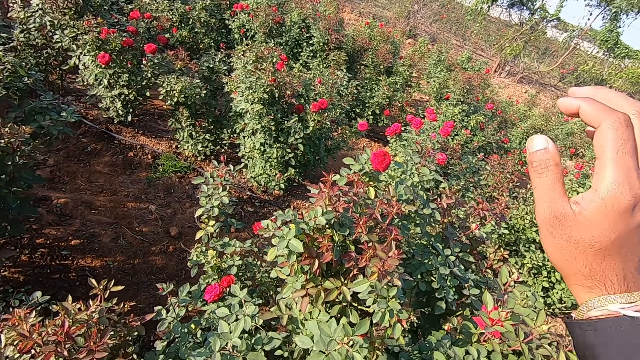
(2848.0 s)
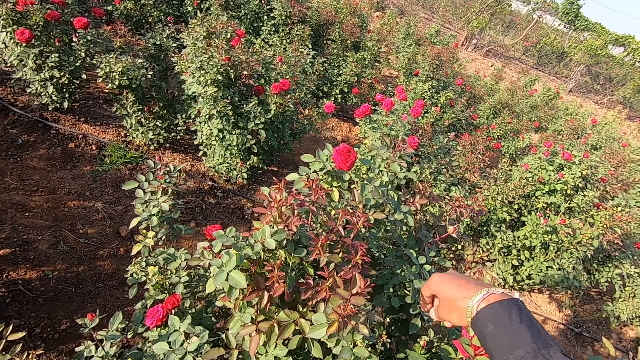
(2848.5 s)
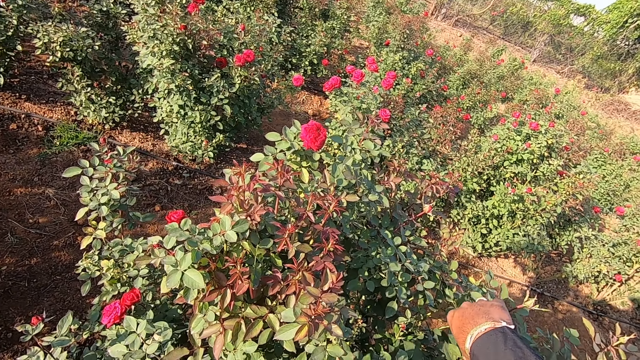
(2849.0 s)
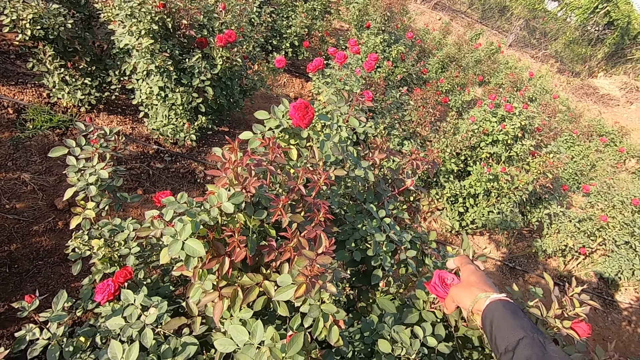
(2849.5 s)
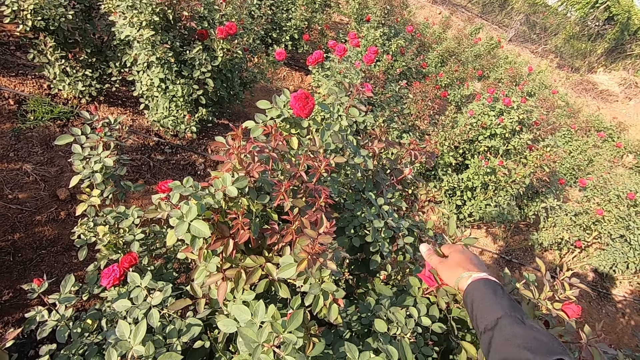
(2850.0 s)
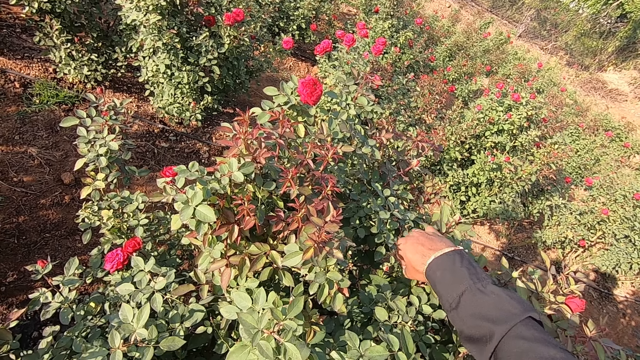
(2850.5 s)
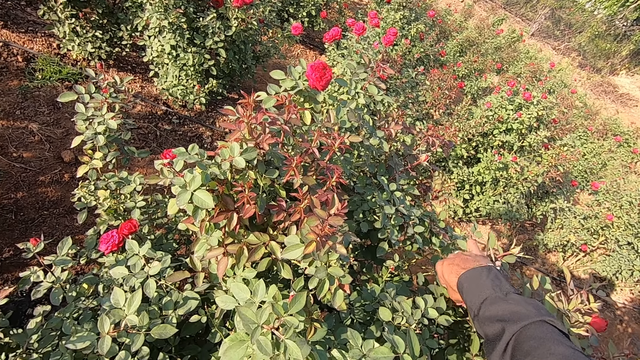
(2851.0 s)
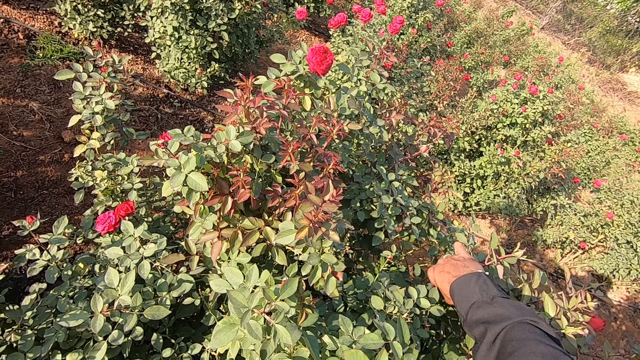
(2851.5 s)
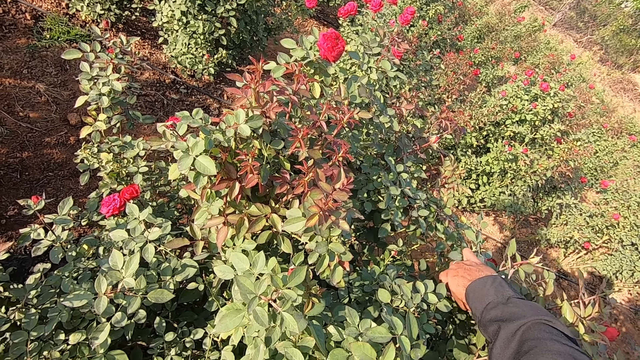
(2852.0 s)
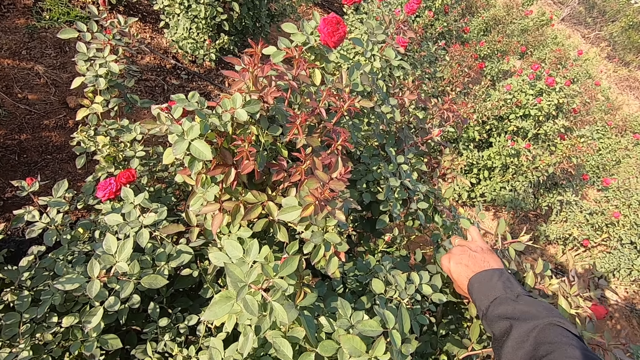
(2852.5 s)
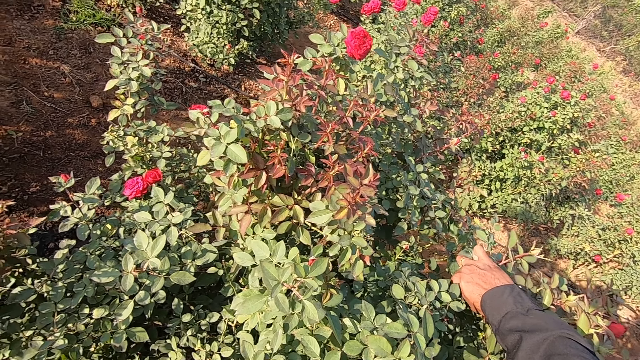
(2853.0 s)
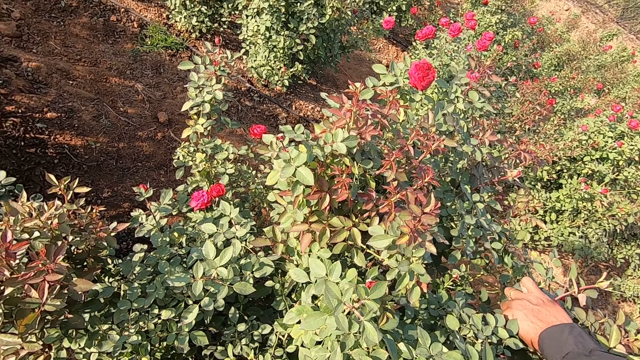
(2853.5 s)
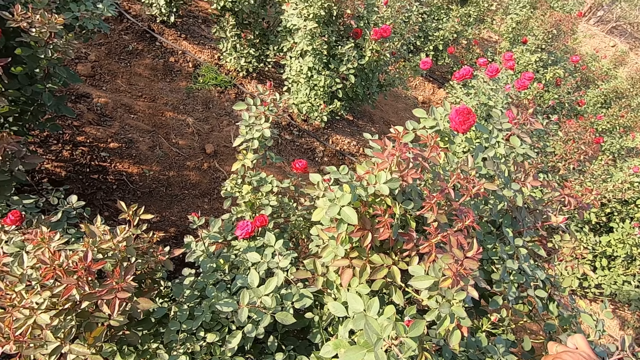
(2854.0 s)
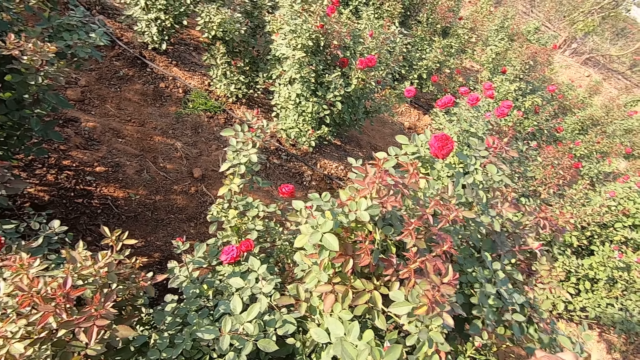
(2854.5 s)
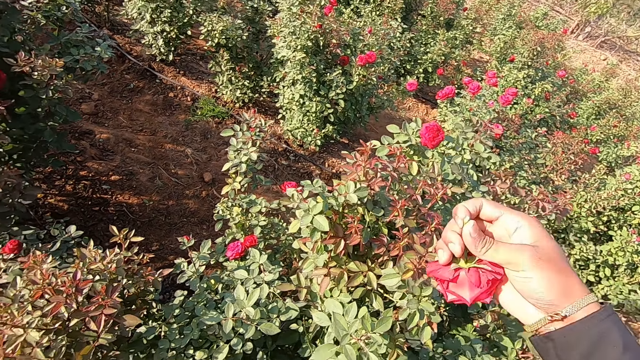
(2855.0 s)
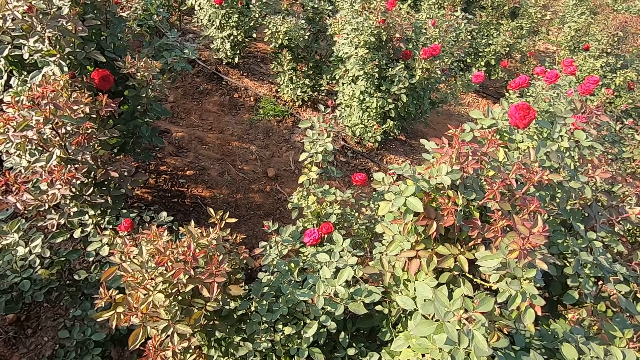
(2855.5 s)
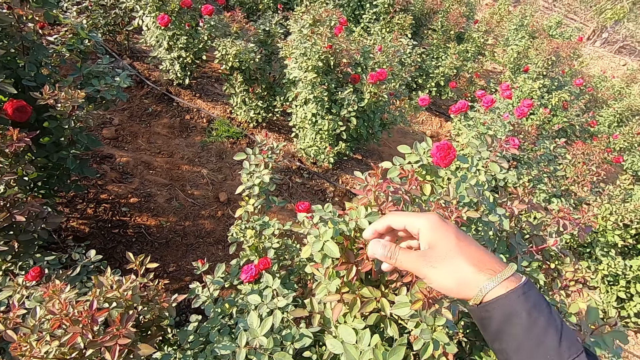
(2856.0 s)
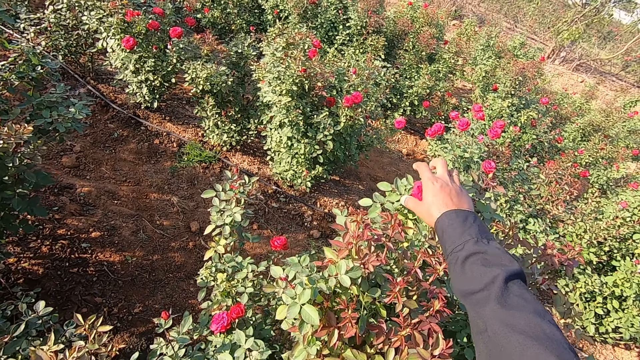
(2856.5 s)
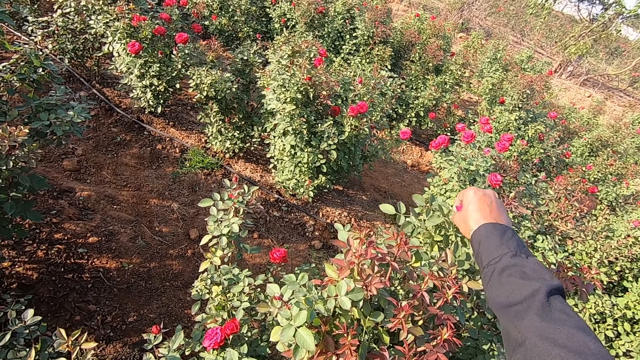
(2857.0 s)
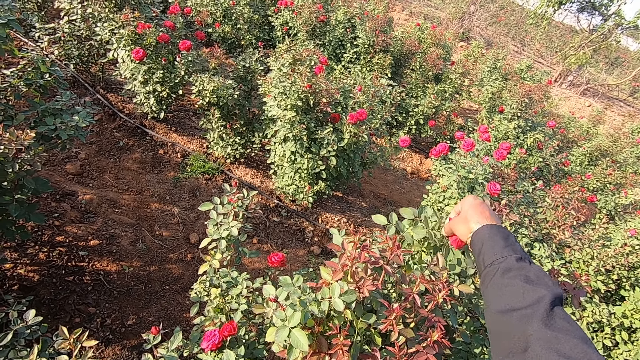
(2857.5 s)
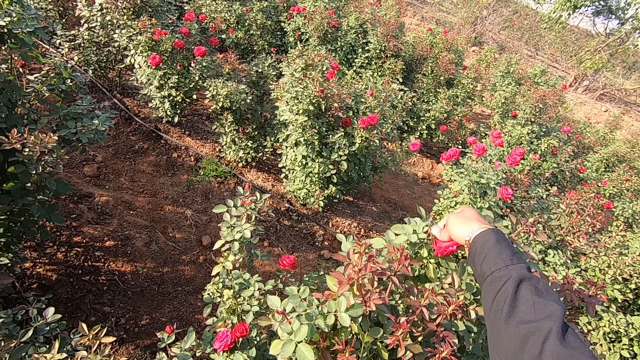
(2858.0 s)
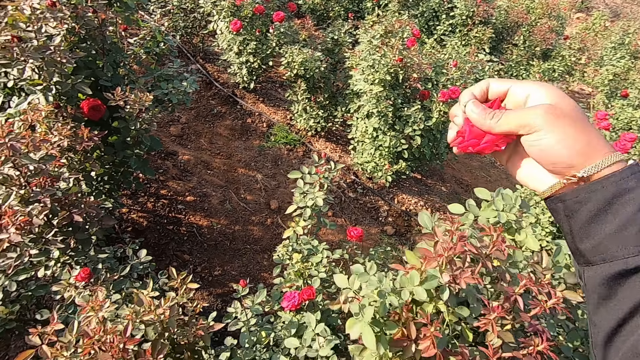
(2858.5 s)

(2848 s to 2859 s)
The camera wearer picks a flower bud or rose from a plant with his right hand. He moves the leaves from the rose. He picks a rose from the bush. He picks a flower bud from the plant with his right hand.

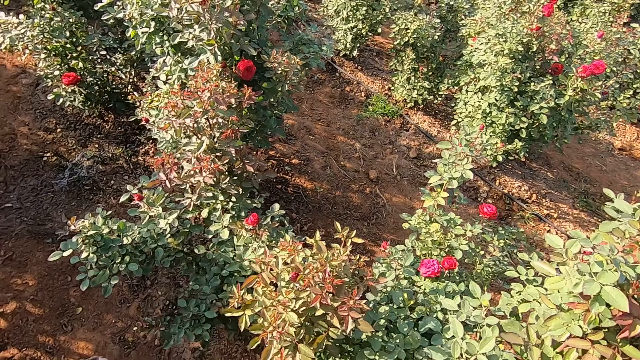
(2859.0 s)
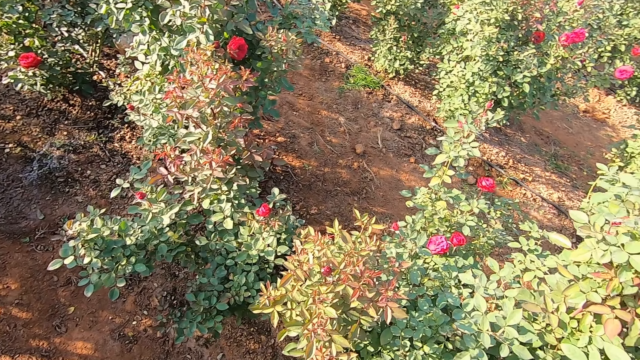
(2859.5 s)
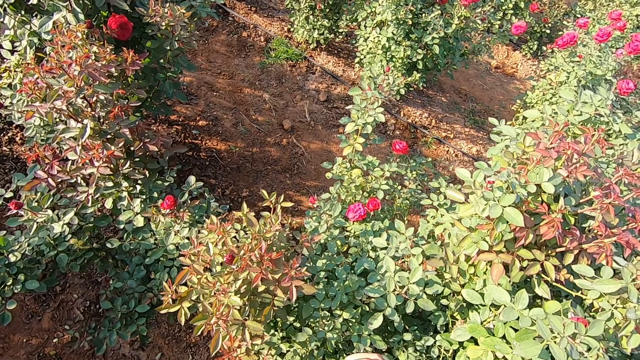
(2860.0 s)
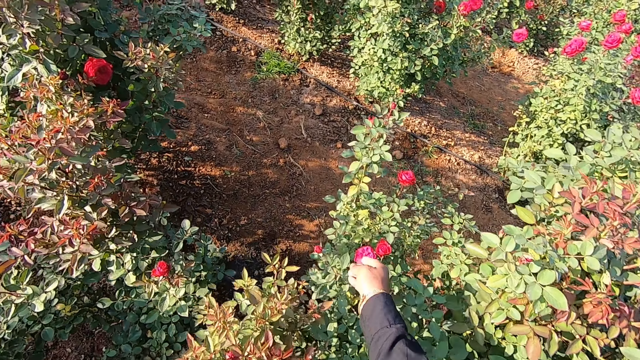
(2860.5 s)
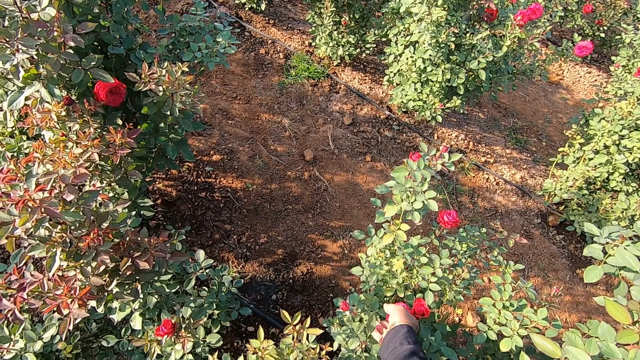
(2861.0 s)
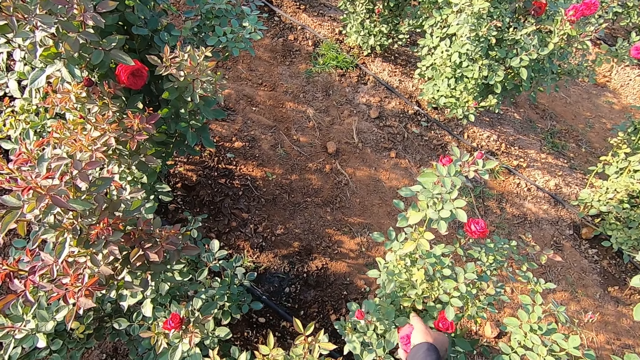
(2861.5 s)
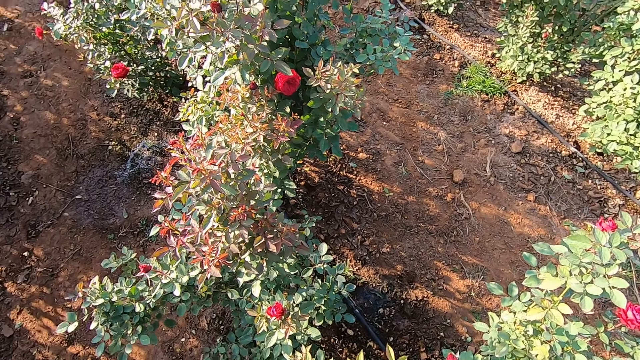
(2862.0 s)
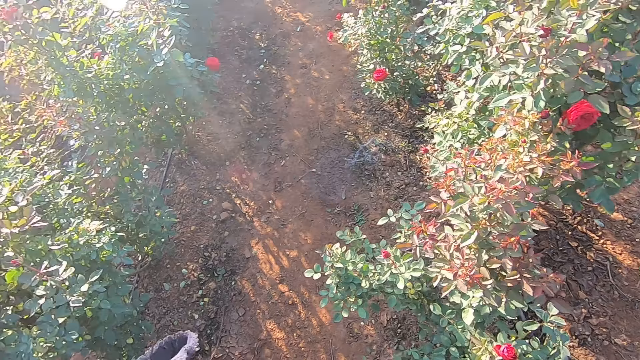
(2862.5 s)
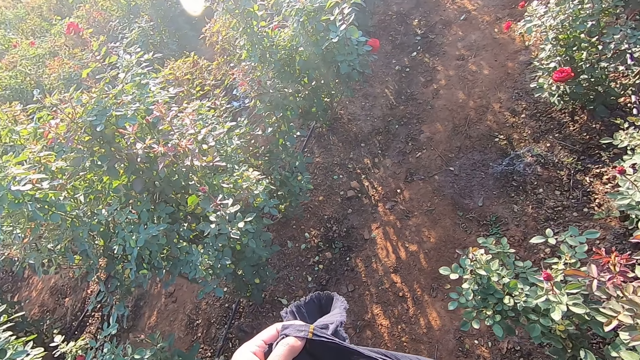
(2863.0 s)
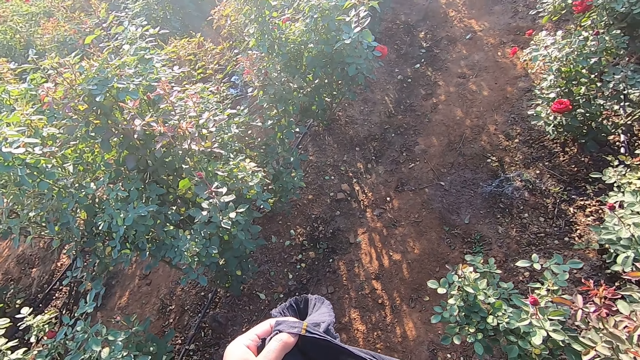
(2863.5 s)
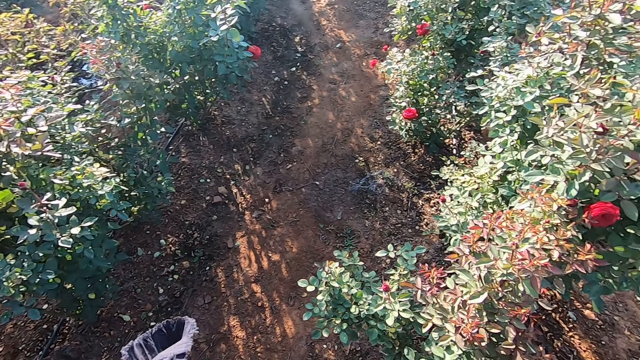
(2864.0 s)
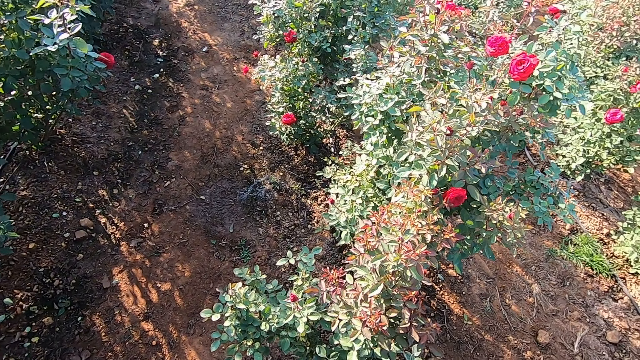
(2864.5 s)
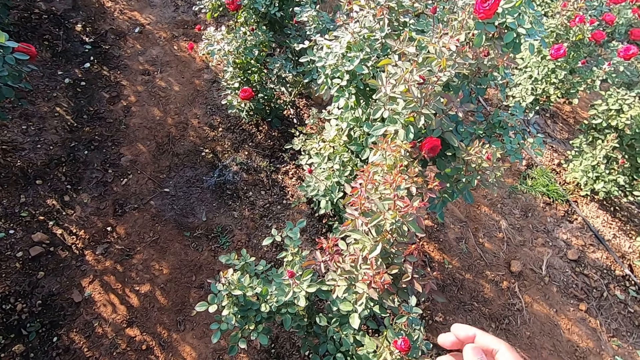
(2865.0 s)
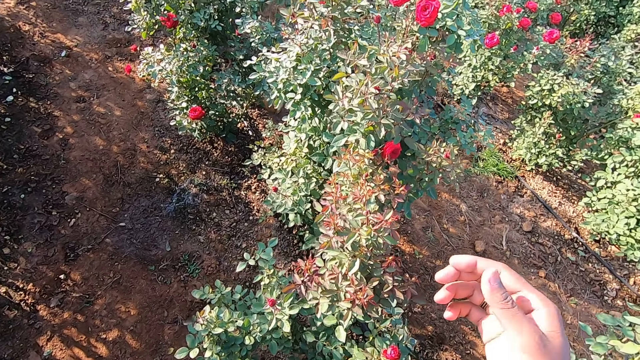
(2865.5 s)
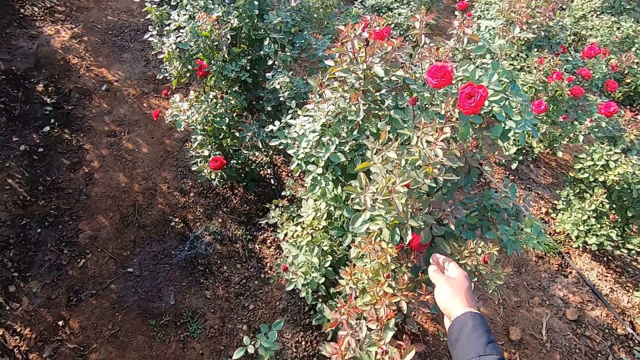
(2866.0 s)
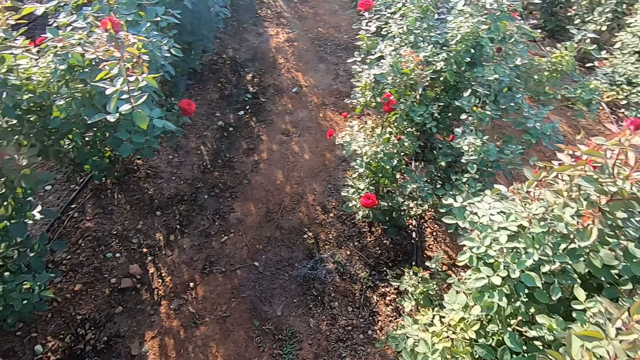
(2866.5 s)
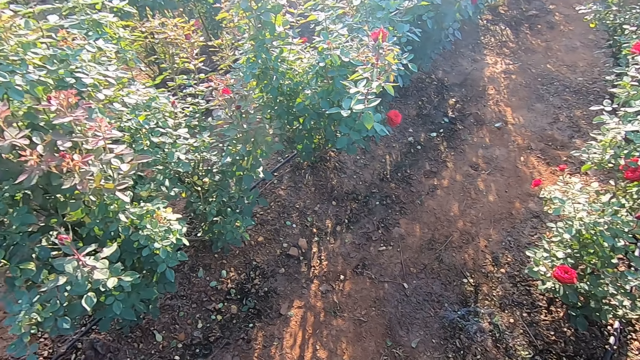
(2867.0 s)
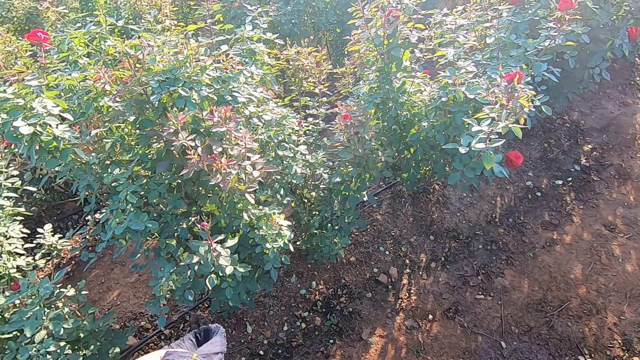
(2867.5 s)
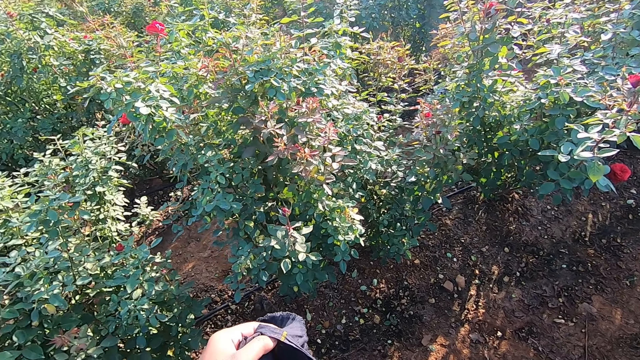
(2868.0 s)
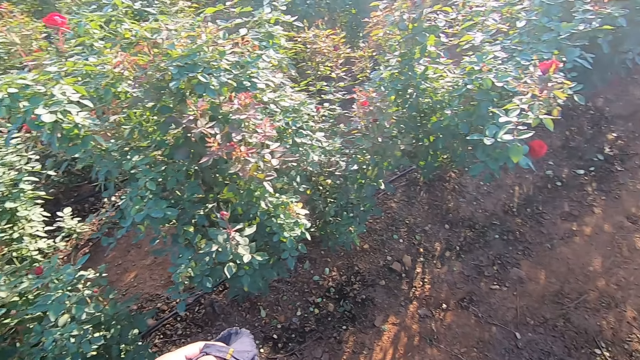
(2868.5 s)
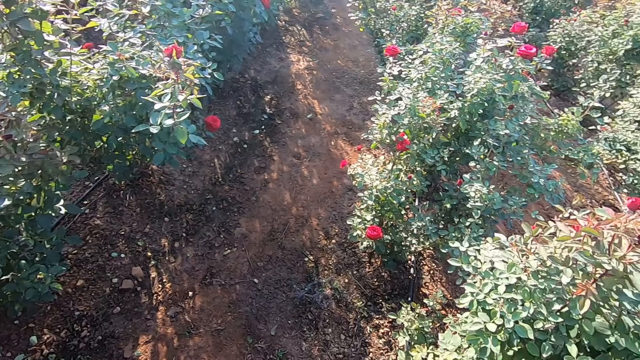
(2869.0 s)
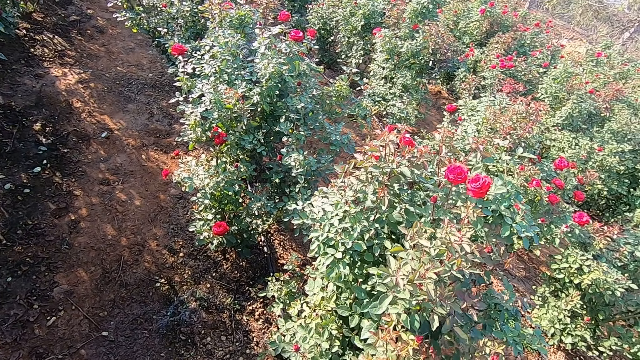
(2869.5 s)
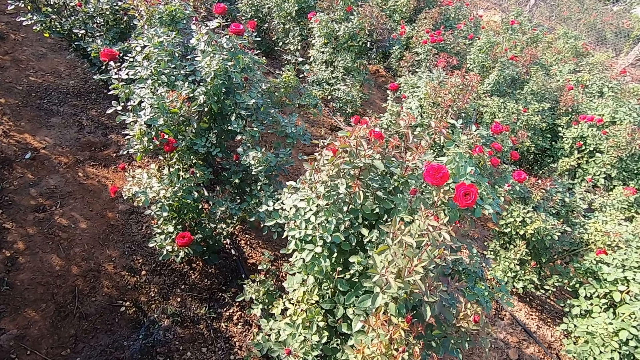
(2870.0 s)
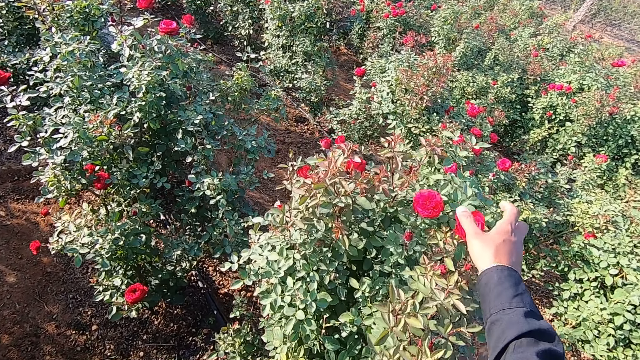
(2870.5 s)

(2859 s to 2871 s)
The camera wearer puts the flower bud in the bag in his left hand with his right hand. He picks a flower bud from the plant with his right hand. He holds the bag with the left hand. He raises his right hand towards his face. He picks a flower bud from the plant with his right hand and looks around.
